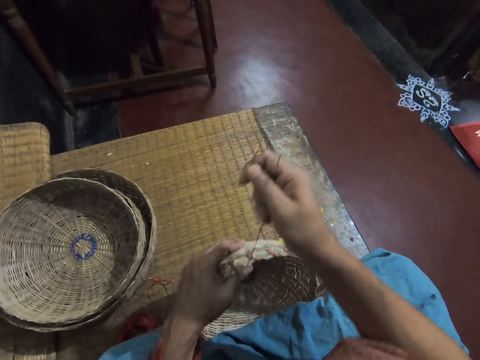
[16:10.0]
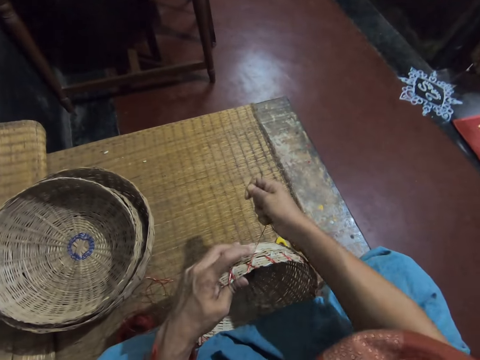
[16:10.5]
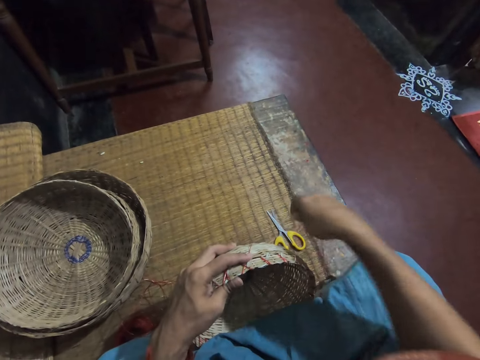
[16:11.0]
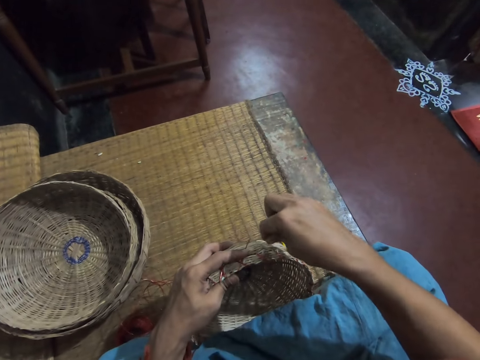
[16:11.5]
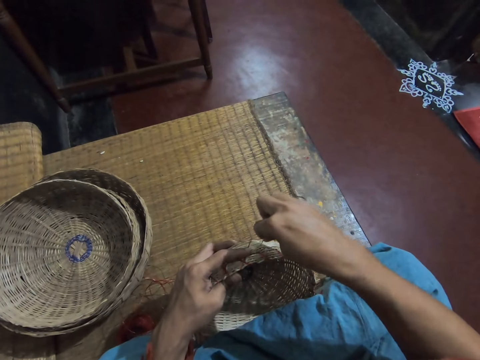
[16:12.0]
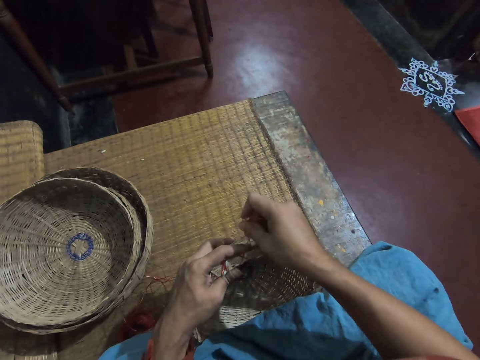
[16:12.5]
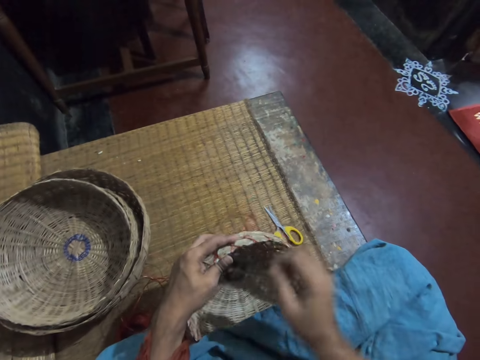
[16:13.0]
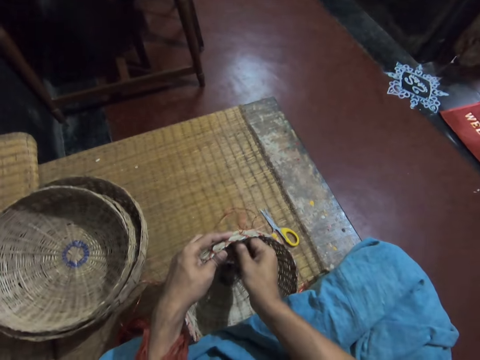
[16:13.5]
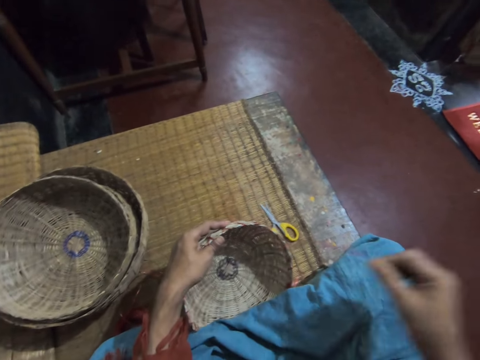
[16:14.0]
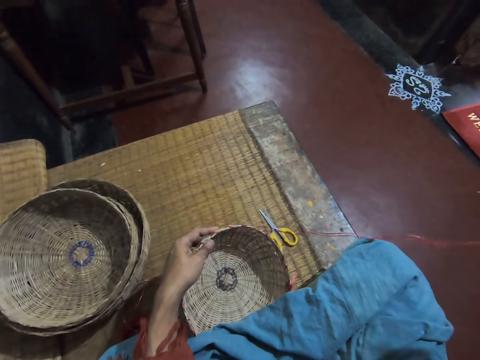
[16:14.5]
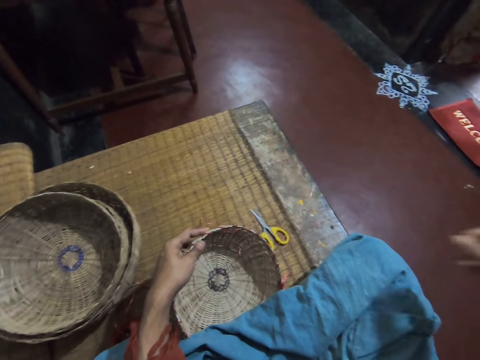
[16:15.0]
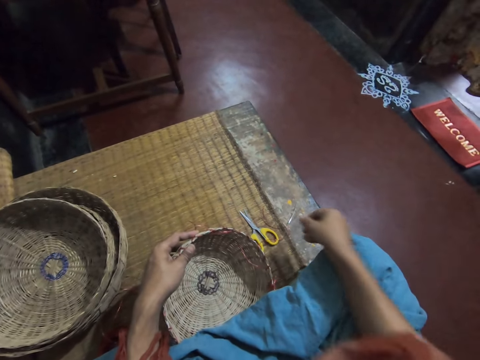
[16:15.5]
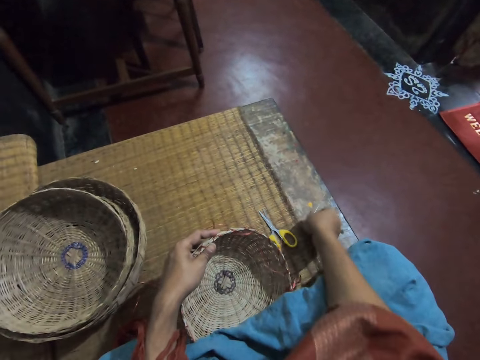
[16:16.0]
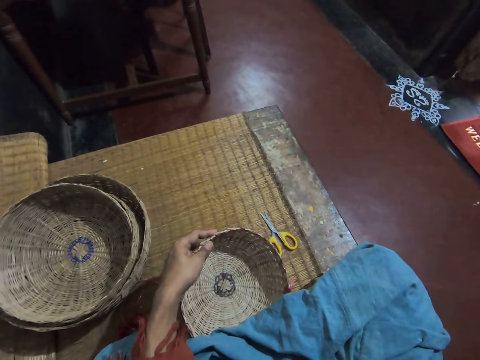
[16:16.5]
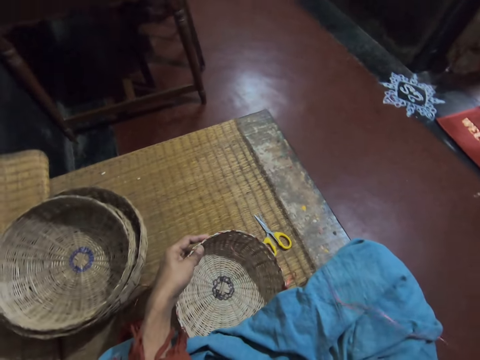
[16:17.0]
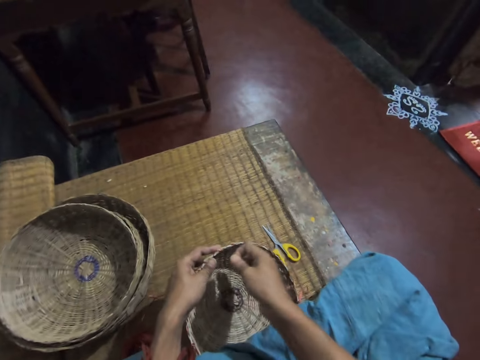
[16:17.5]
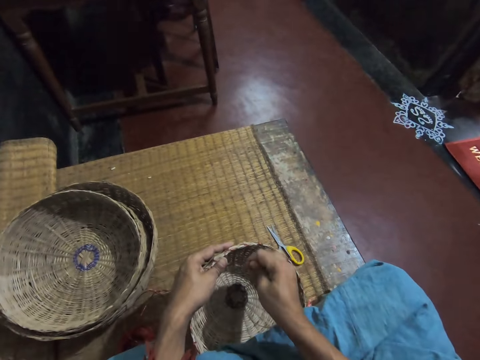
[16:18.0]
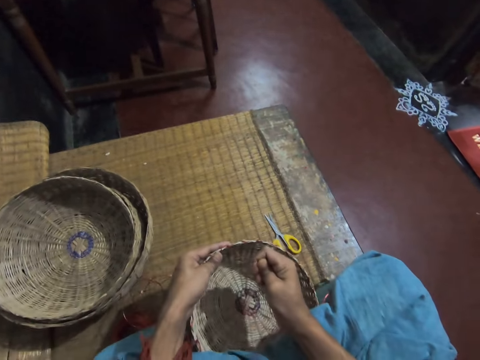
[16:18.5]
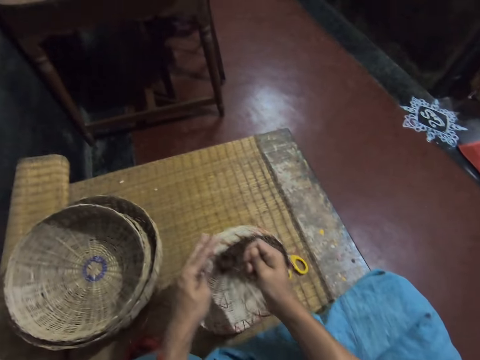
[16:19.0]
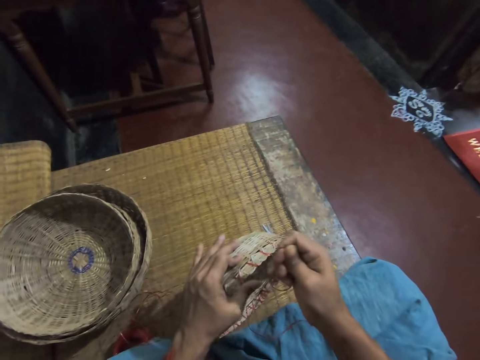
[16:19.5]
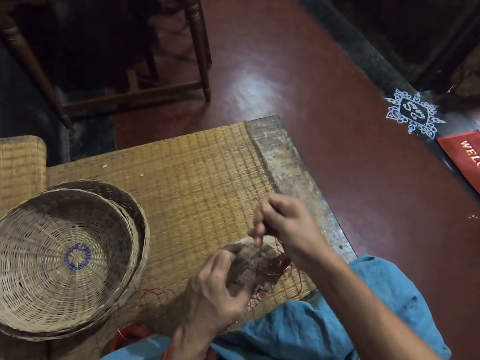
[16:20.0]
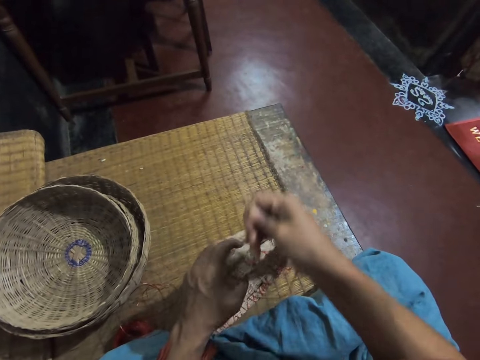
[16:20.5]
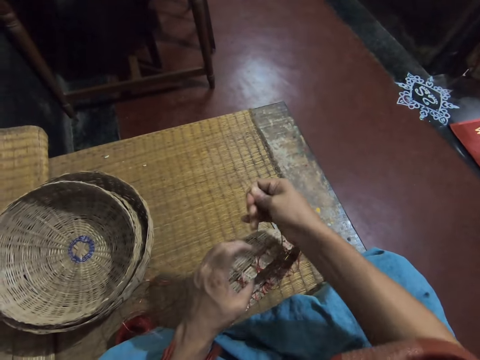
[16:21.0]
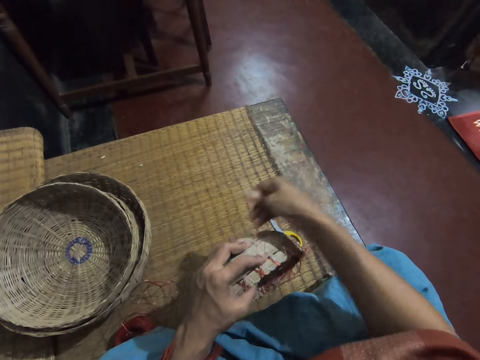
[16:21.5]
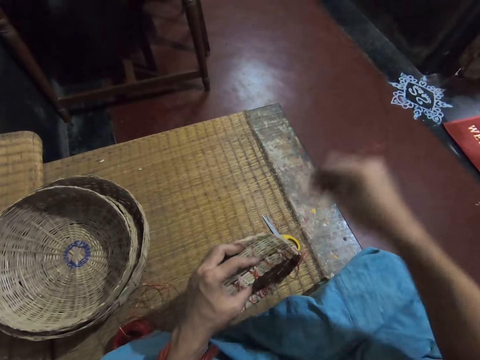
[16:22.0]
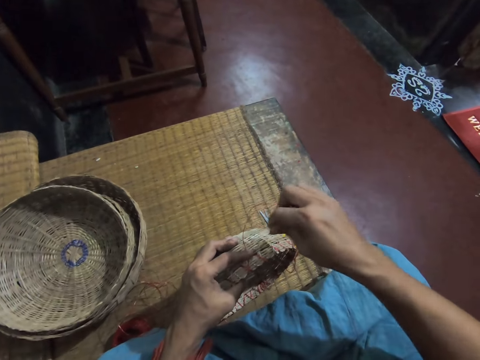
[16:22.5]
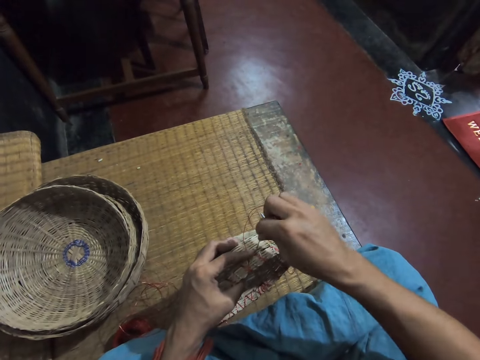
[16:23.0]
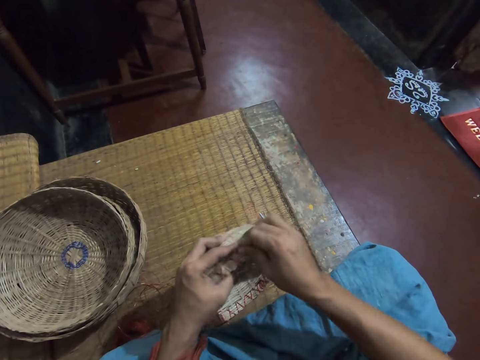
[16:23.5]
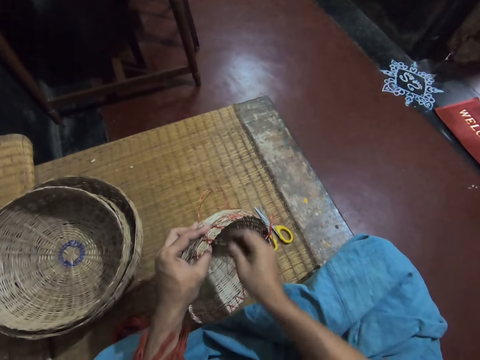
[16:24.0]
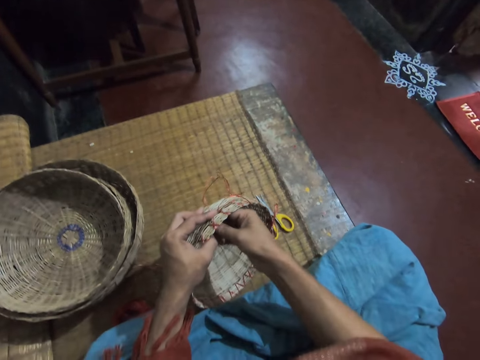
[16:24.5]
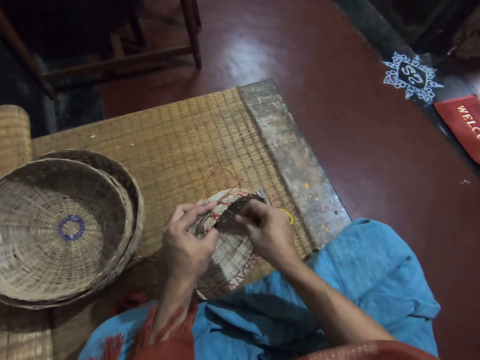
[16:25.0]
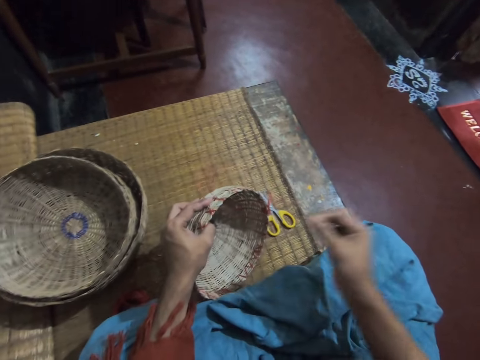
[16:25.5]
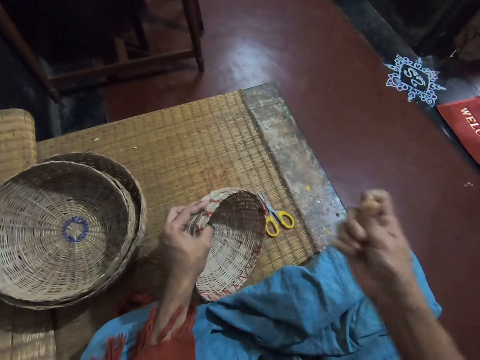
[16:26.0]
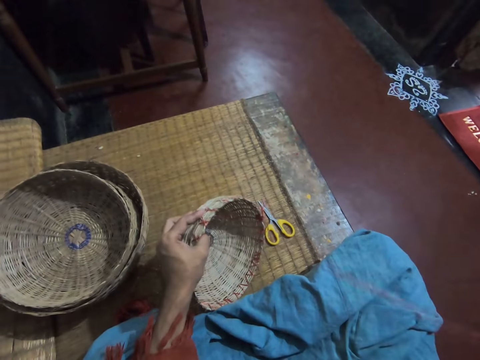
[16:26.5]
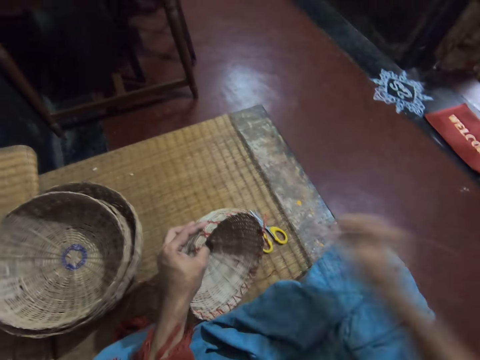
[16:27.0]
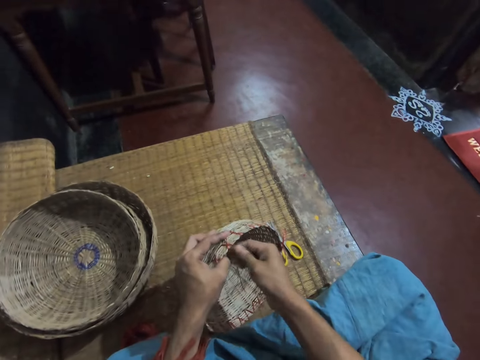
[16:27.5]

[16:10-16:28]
The camera wearer weaves a basket. She pulls a weaving thread. She picks the needle with thread from the floor with her right hand. She pulls the weaving thread. She sews the basket with the needle and thread in her right hand. She pulls the weaving thread.

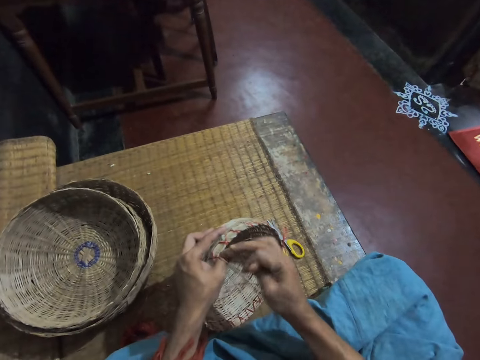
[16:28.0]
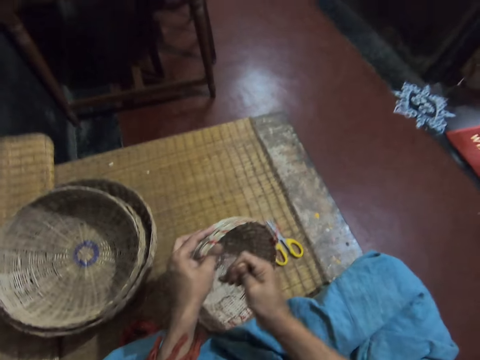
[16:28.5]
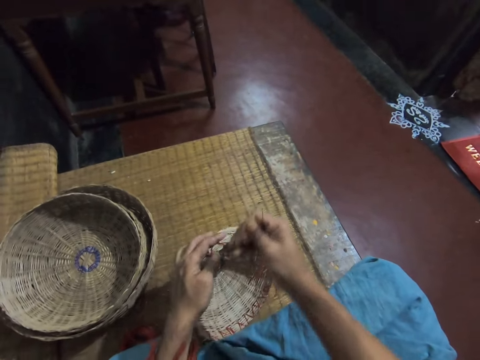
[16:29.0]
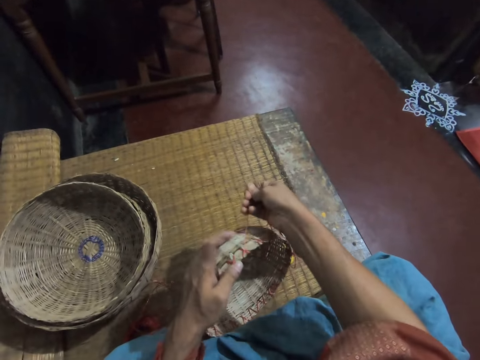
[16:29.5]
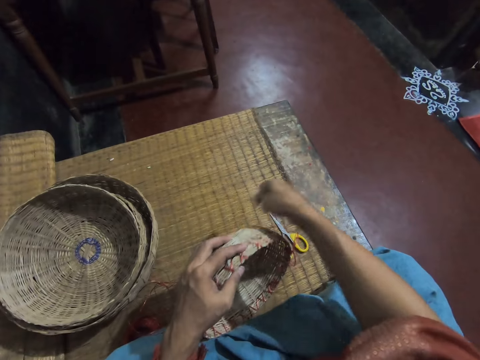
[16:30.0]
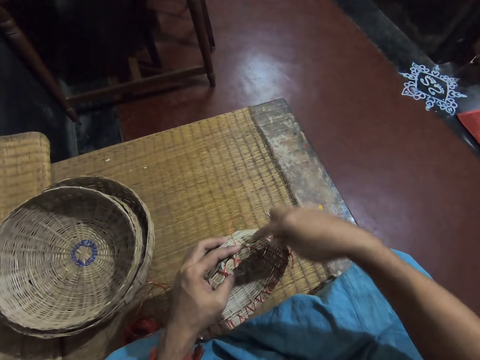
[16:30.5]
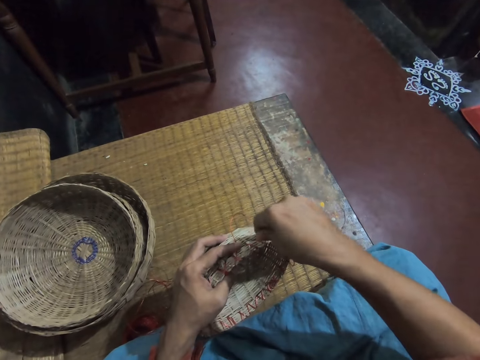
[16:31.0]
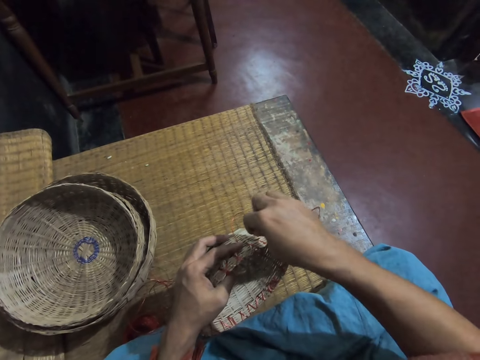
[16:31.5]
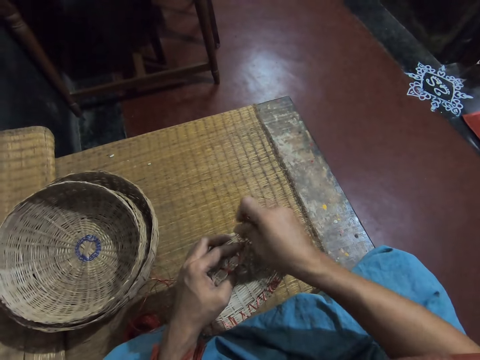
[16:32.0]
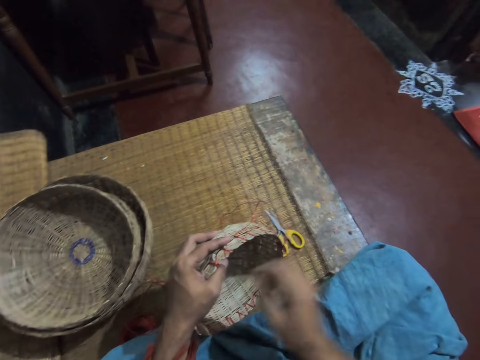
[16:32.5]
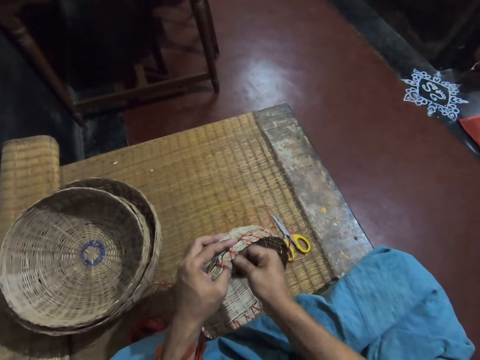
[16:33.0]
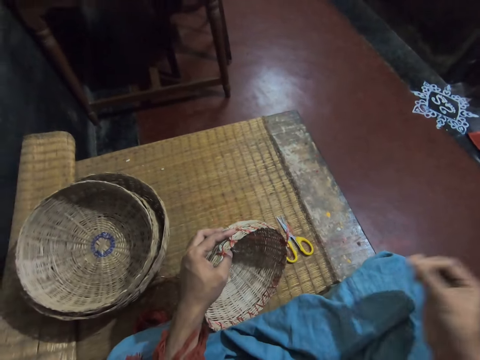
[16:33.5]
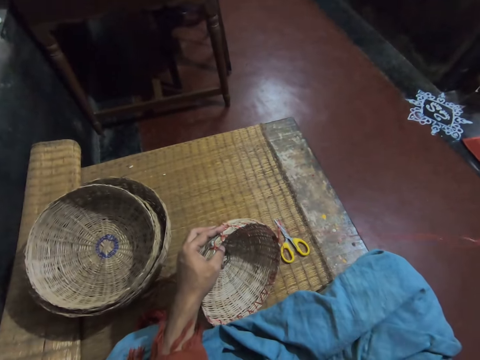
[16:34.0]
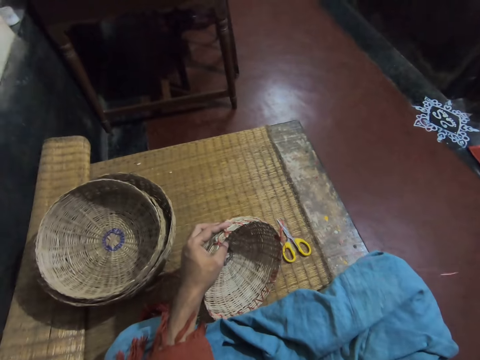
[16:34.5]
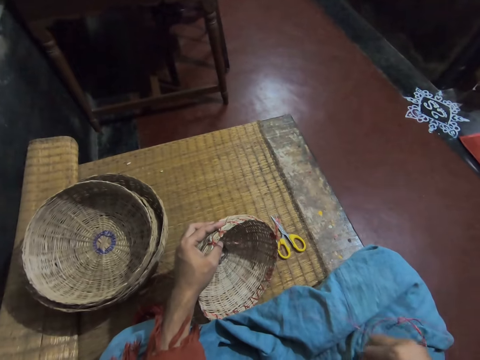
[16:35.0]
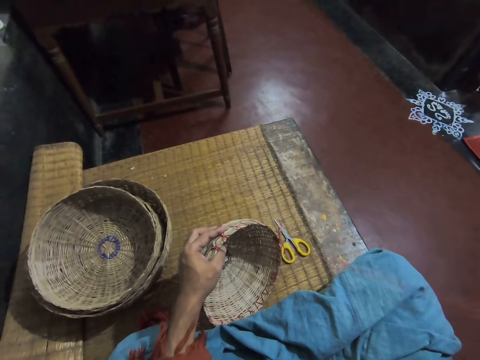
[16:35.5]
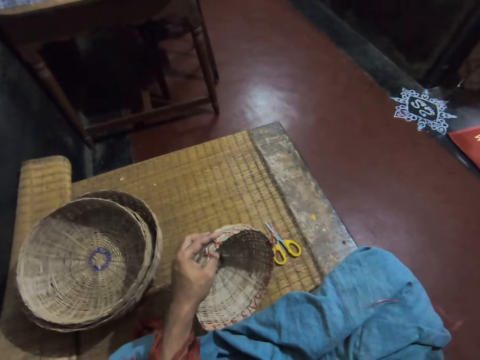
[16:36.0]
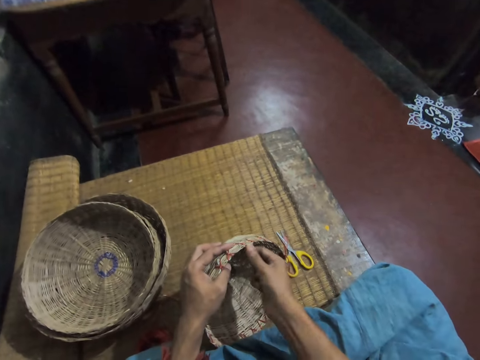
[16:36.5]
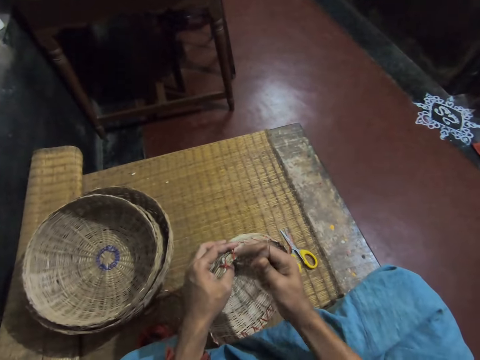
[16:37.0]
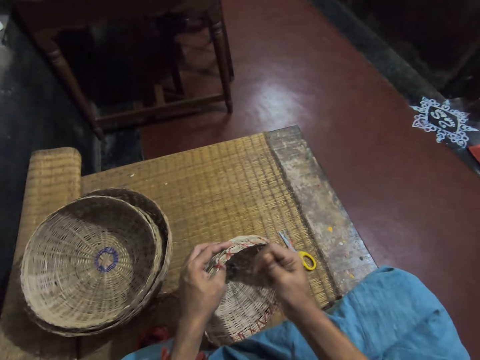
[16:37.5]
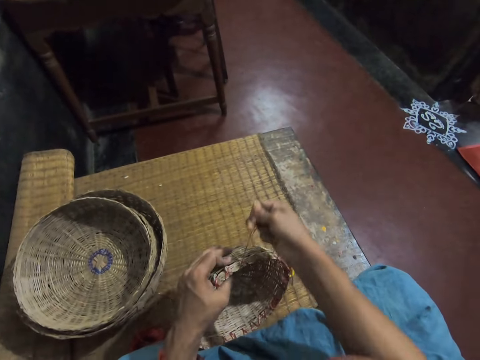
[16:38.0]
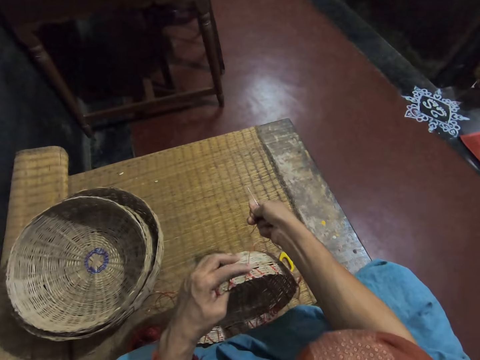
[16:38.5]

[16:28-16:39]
The camera wearer weaves a basket. She pulls a weaving thread. She picks a weaving needle on her lap. She pulls the weaving thread.
